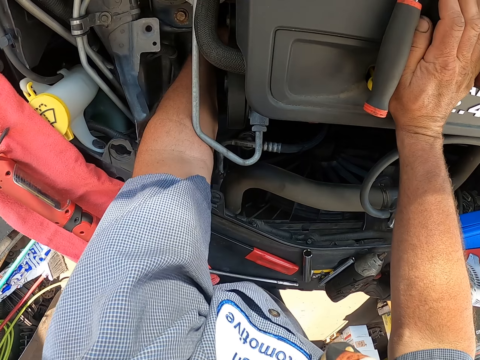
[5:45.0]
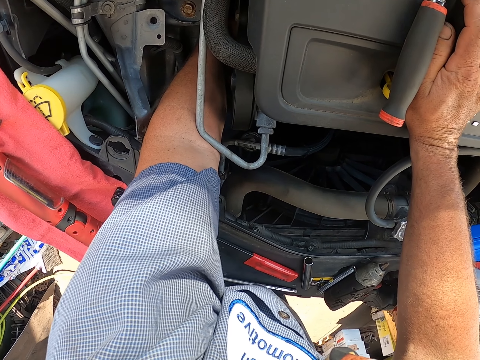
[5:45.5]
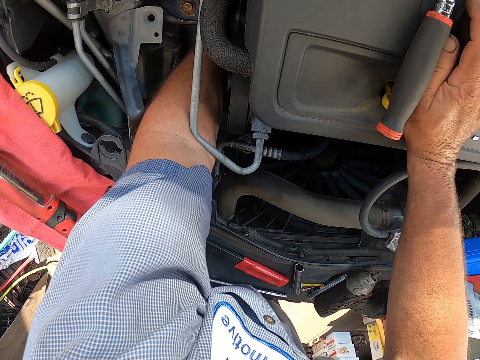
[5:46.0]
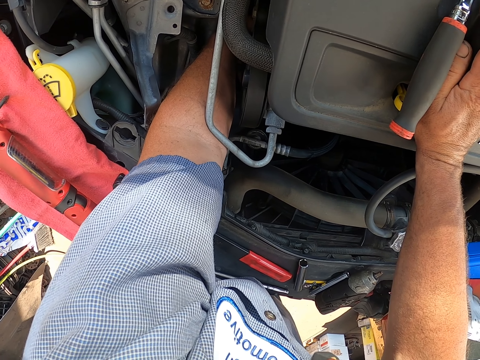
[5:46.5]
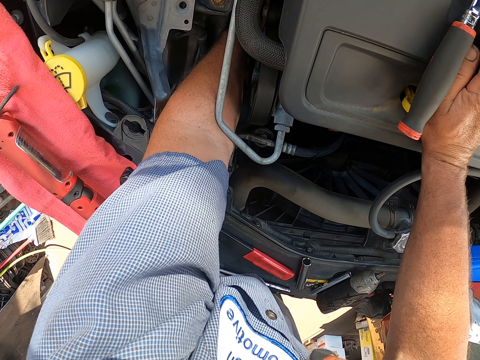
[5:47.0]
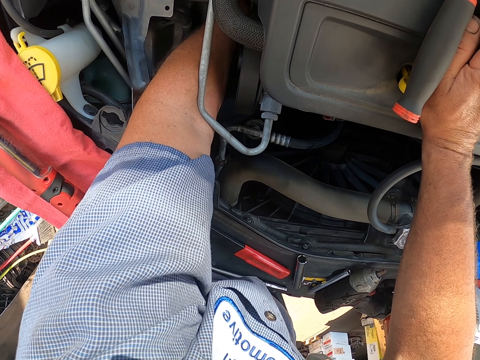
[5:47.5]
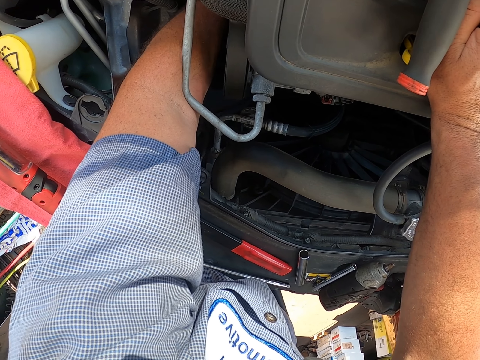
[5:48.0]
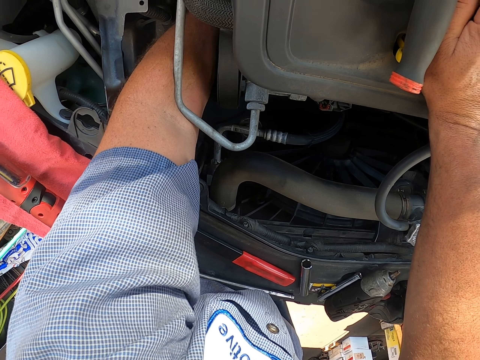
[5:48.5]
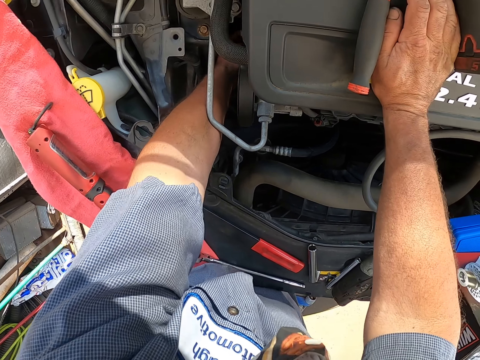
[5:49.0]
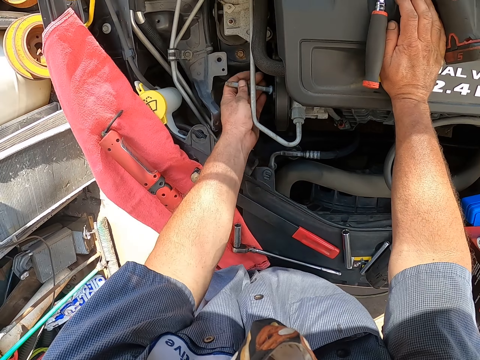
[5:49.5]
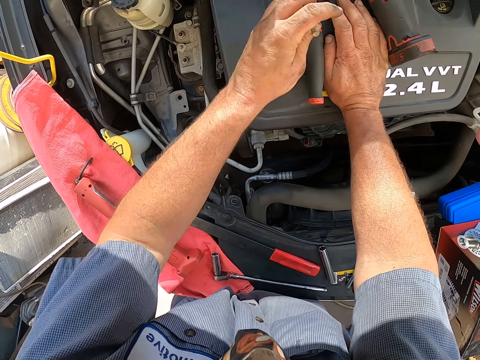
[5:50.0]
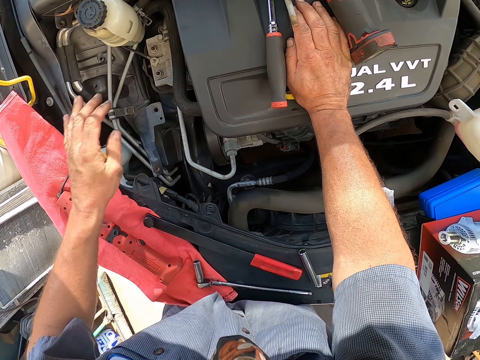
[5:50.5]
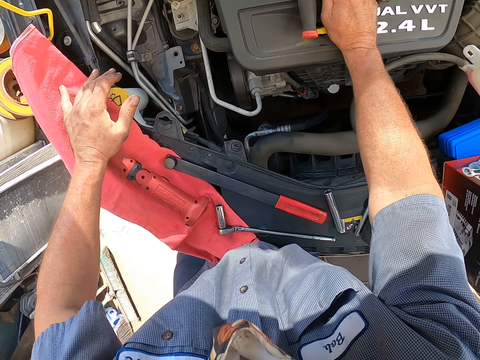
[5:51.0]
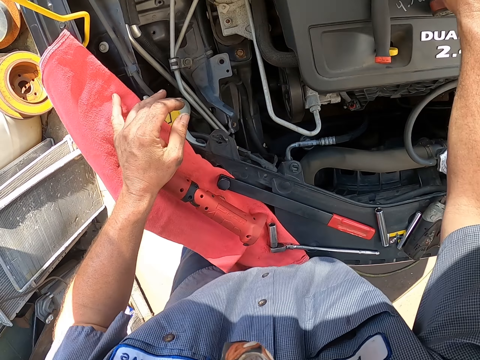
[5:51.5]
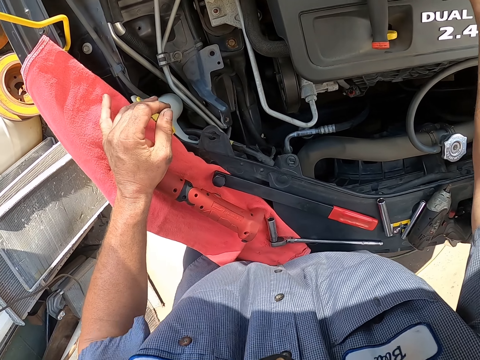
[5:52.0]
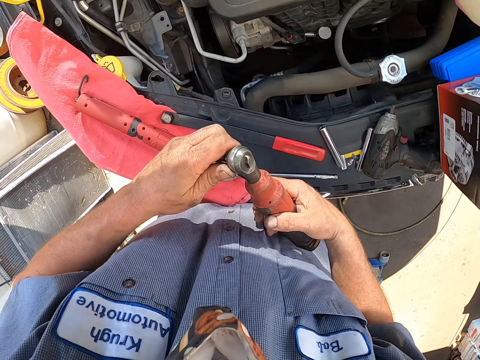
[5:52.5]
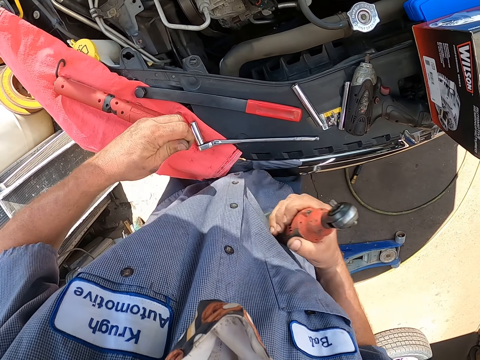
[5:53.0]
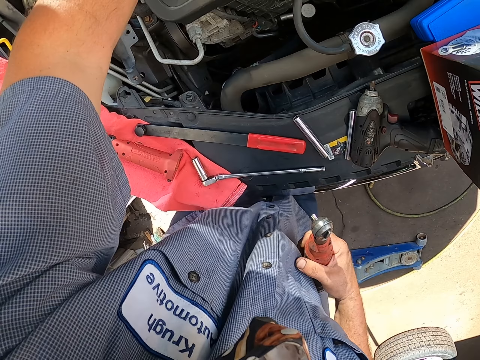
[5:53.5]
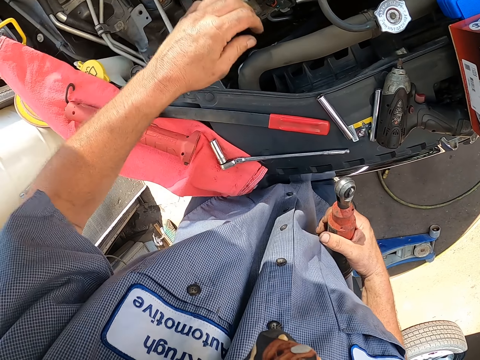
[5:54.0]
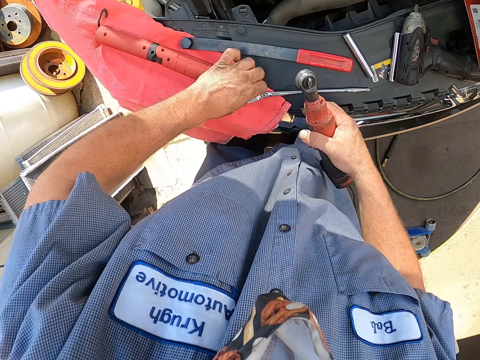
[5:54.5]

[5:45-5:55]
The camera wearer touches the engine. They put the hand inside the bonnet and look around the bonnet. They remove a bolt from the bonnet. They look around the bonnet. They remove the bolt from the screwdriver machine. They pick the bearing spanner. They put the bolt on the bonnet.

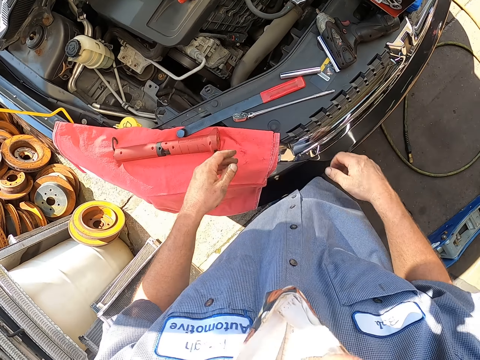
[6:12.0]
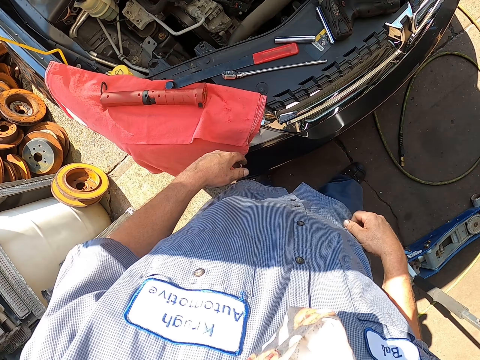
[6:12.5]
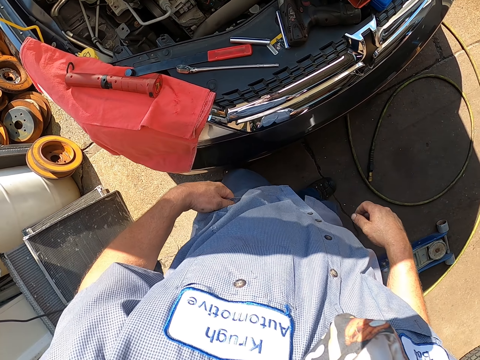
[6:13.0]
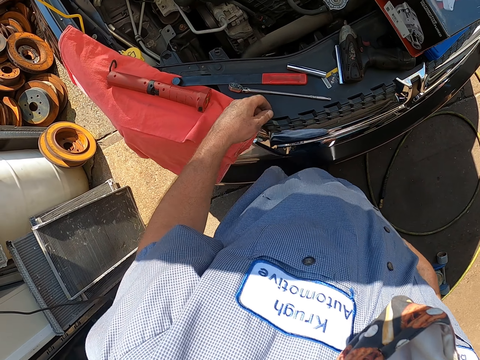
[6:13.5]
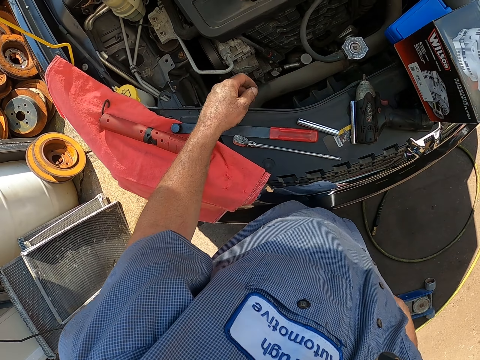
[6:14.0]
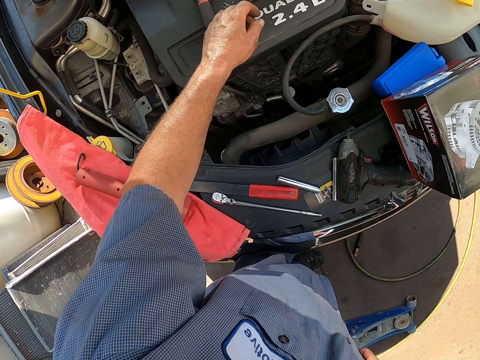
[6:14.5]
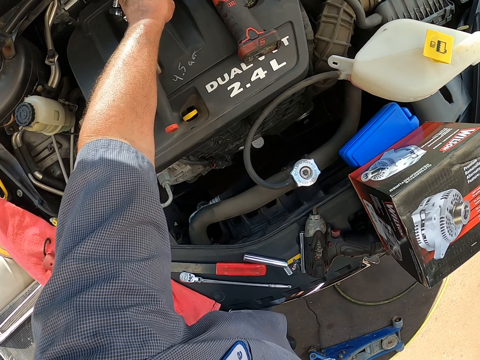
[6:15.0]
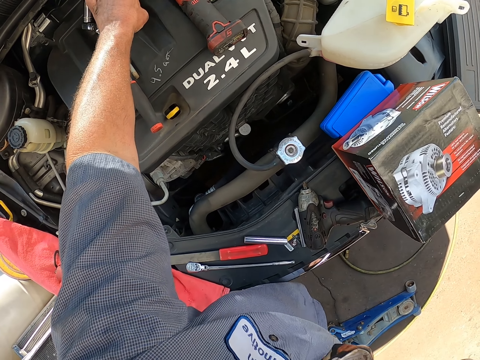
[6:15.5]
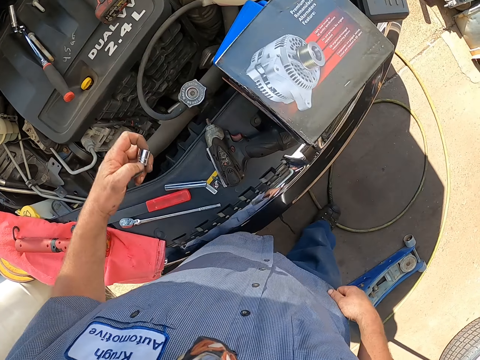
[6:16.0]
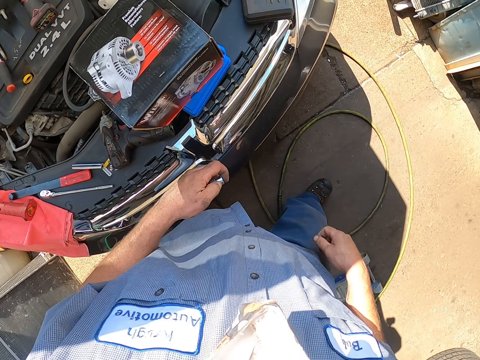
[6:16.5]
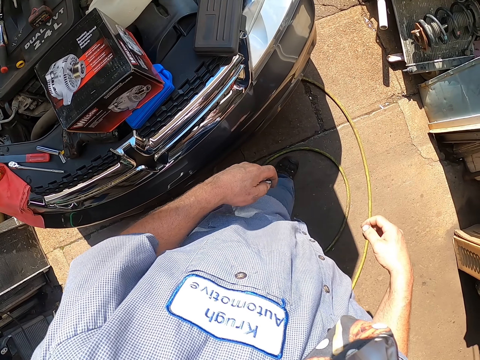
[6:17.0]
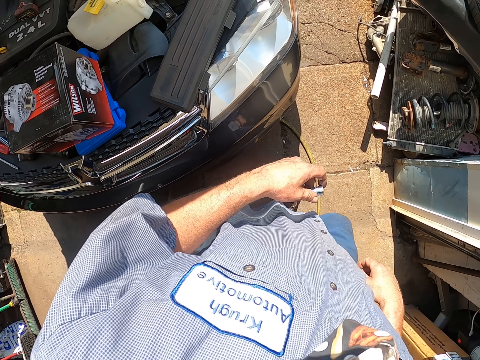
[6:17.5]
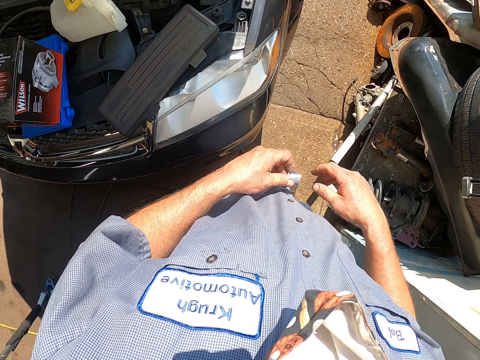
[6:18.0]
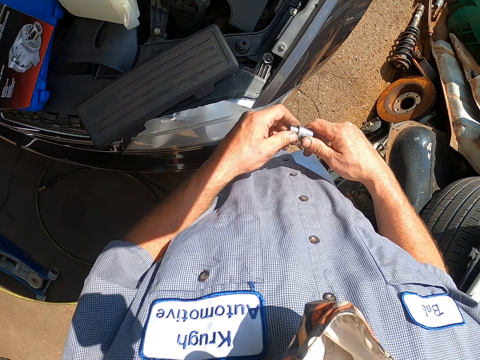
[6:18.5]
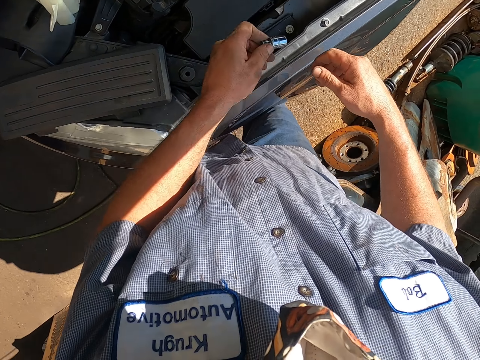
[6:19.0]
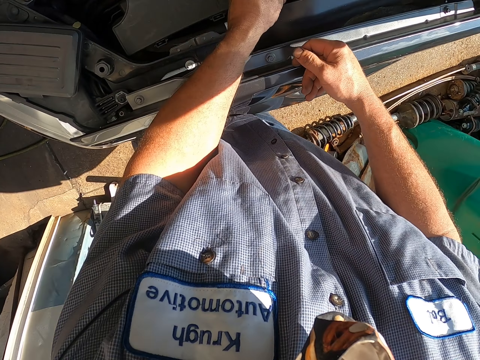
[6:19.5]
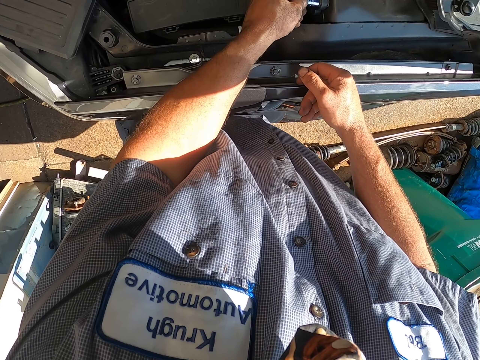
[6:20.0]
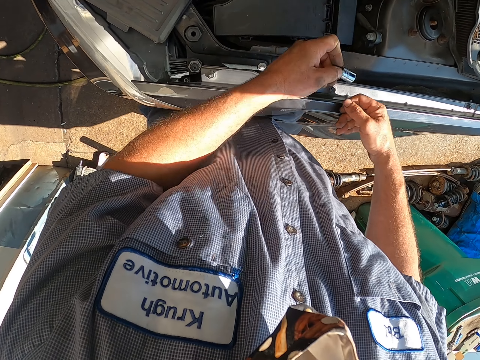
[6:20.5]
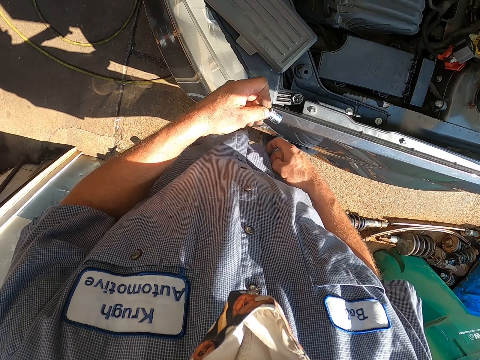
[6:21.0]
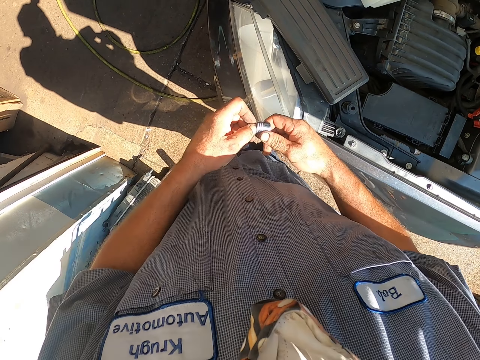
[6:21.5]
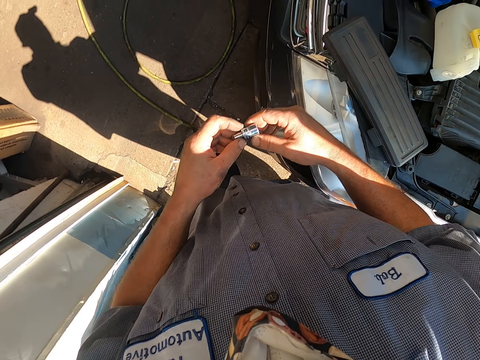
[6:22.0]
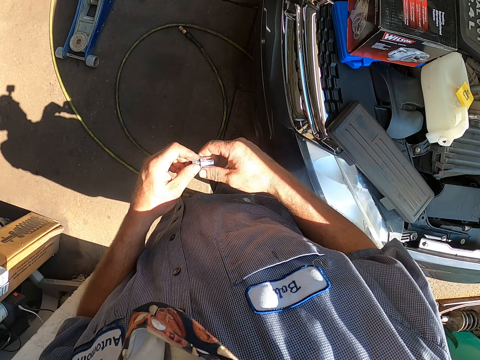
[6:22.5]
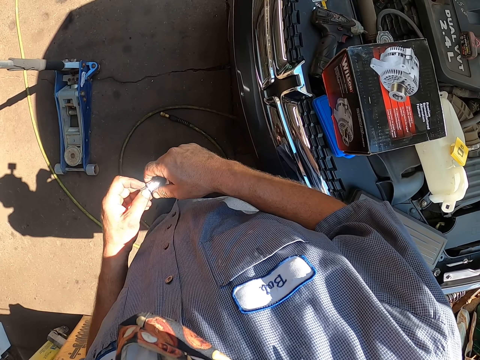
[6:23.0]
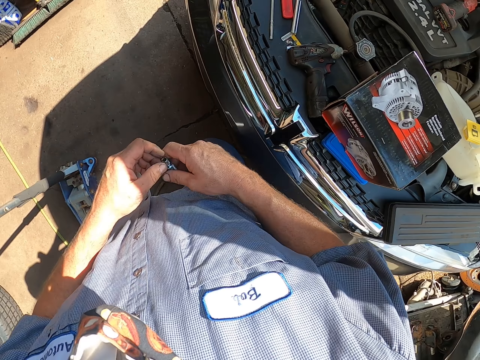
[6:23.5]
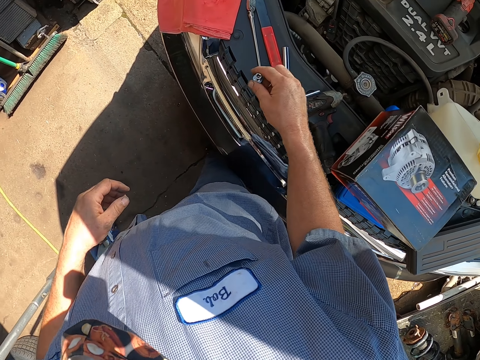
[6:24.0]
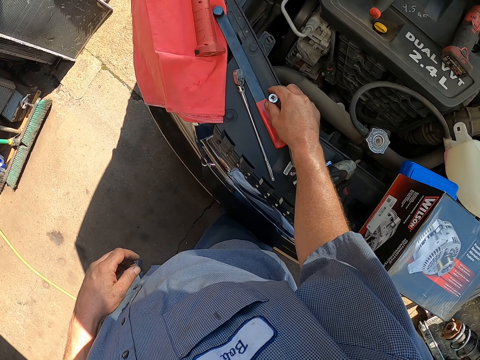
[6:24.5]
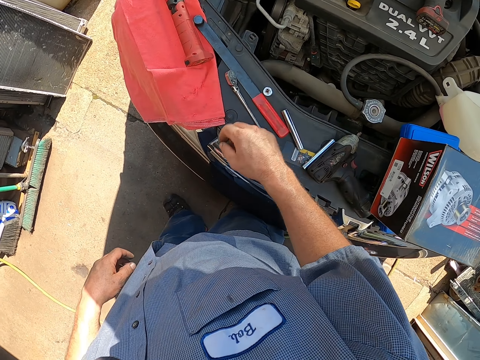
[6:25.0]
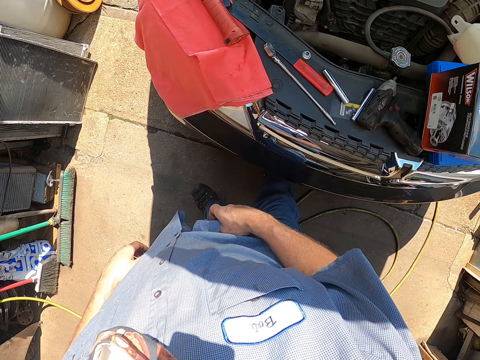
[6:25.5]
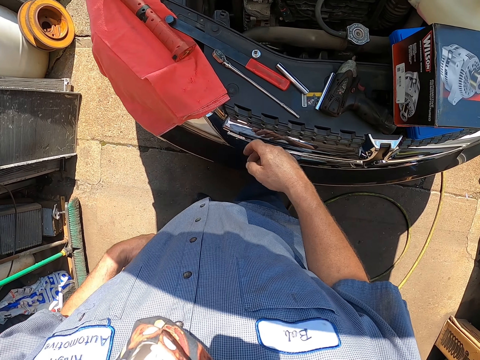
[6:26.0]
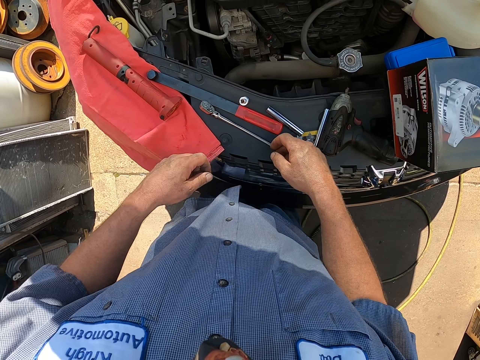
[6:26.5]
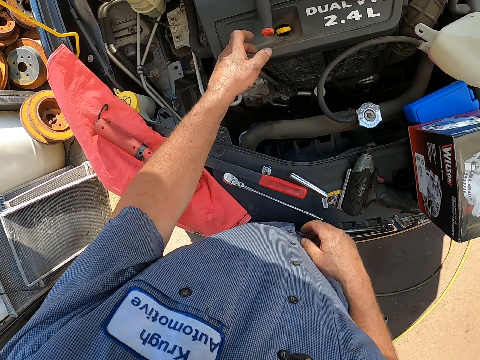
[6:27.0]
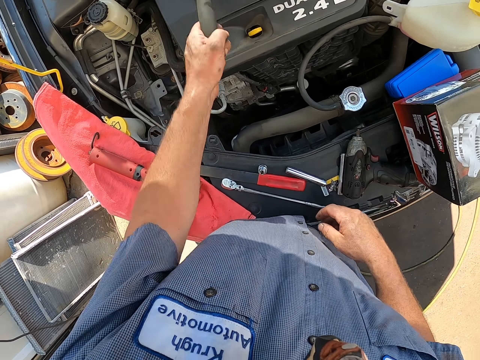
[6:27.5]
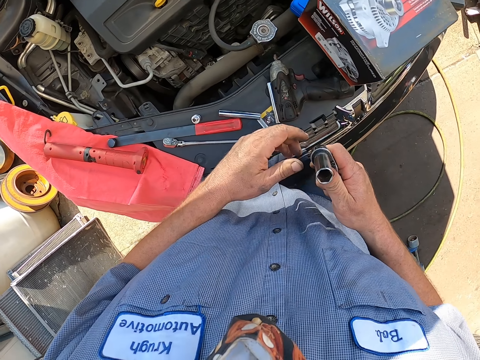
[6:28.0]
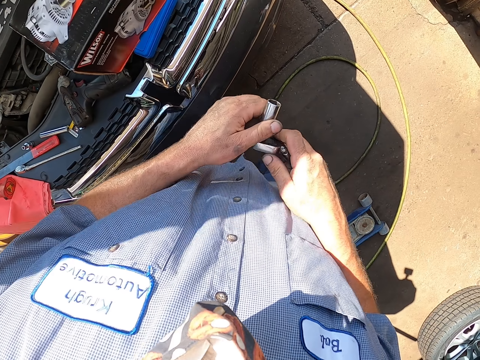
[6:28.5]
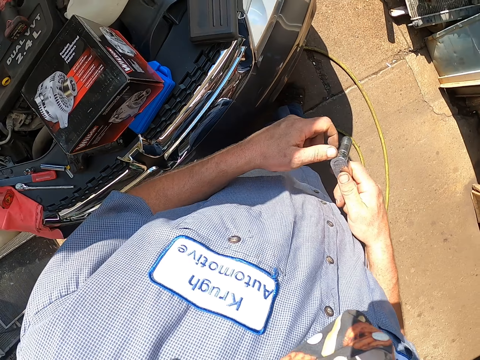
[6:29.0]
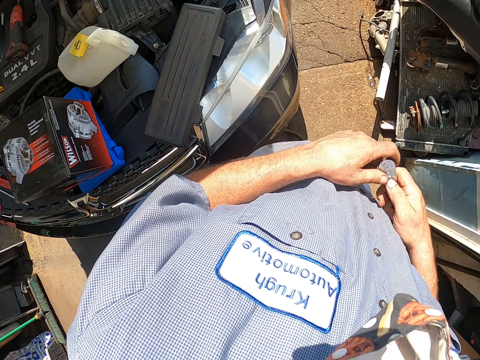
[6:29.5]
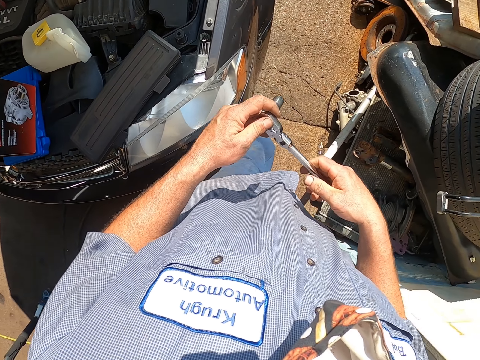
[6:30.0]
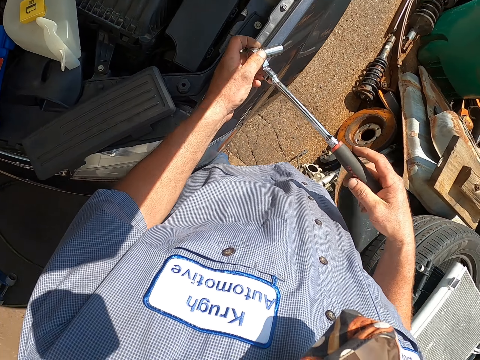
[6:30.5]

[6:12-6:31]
The camera wearer walks around. They stop to walk. They pick a box spanner. They walk around. They fix the box spanner on the bonnet. They walk around and hold the box spanner. They place the box spanner down. They walk around. They pick something. They walk around and hold a bearing spanner.
